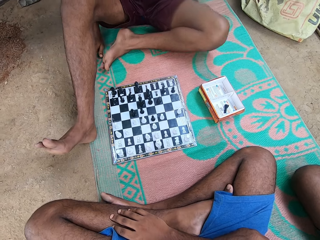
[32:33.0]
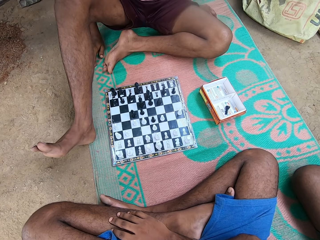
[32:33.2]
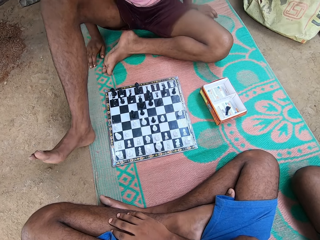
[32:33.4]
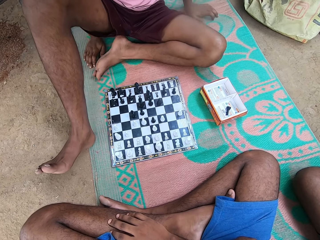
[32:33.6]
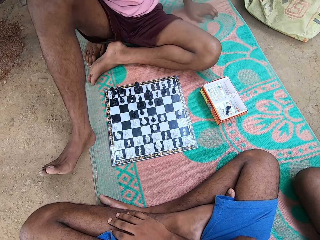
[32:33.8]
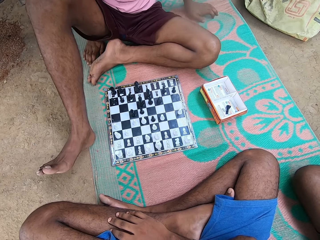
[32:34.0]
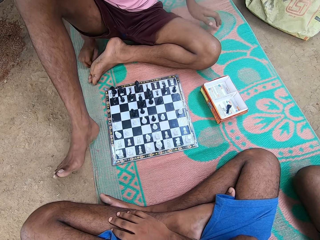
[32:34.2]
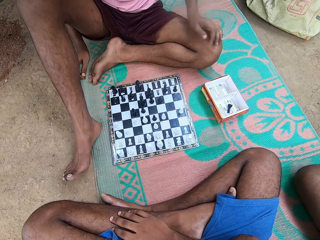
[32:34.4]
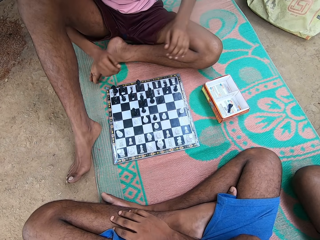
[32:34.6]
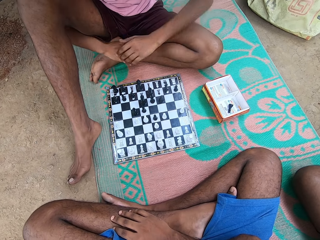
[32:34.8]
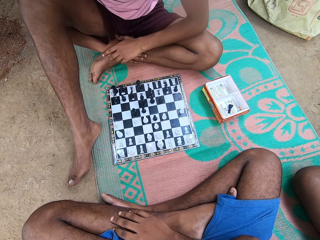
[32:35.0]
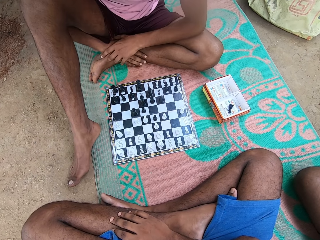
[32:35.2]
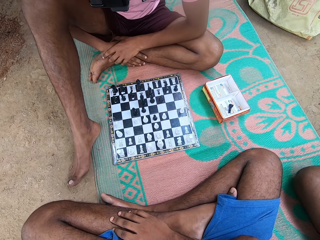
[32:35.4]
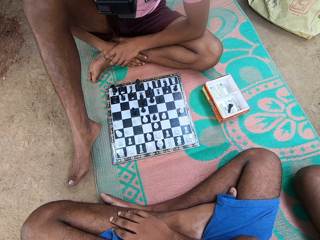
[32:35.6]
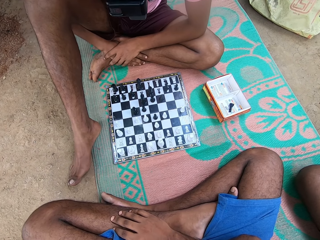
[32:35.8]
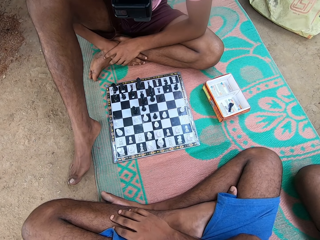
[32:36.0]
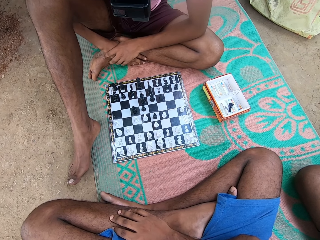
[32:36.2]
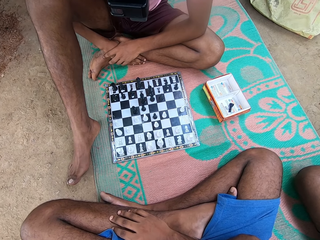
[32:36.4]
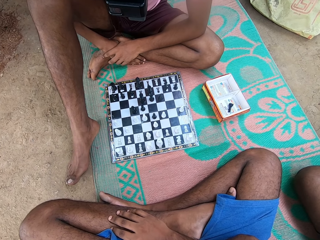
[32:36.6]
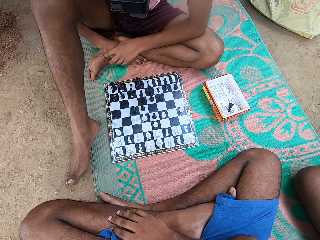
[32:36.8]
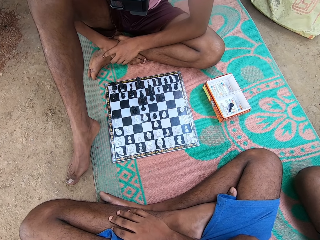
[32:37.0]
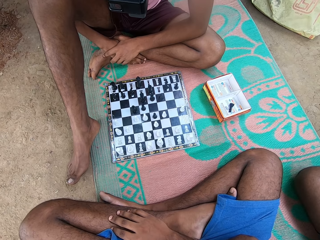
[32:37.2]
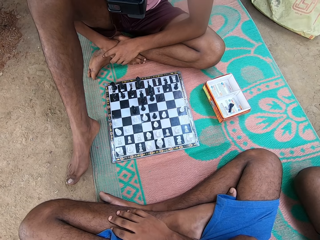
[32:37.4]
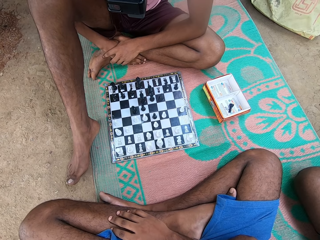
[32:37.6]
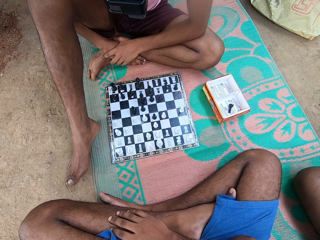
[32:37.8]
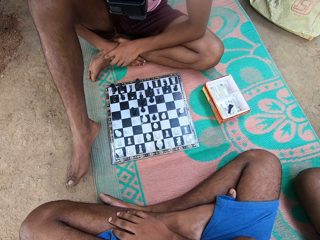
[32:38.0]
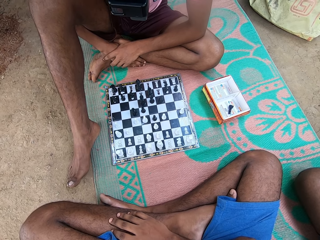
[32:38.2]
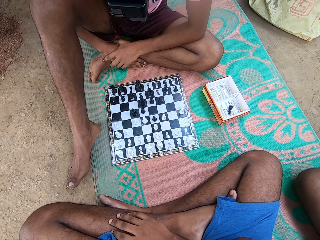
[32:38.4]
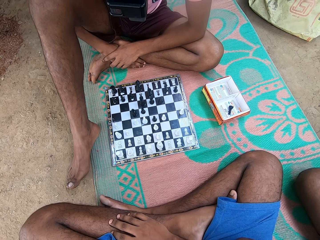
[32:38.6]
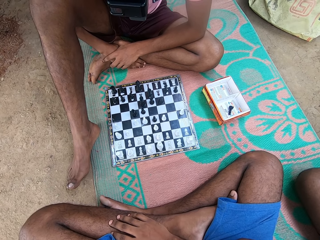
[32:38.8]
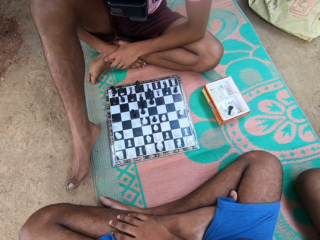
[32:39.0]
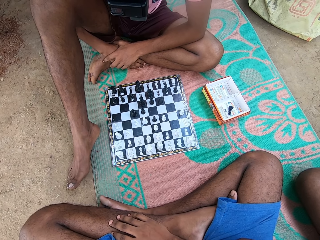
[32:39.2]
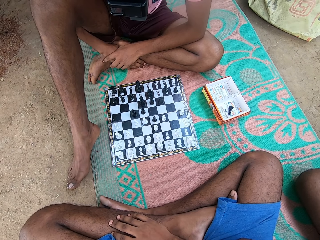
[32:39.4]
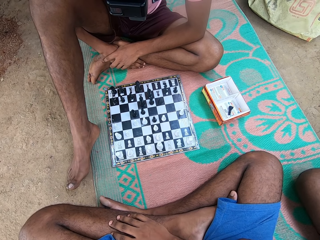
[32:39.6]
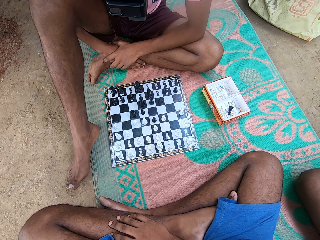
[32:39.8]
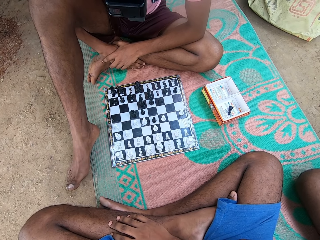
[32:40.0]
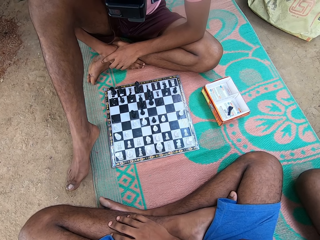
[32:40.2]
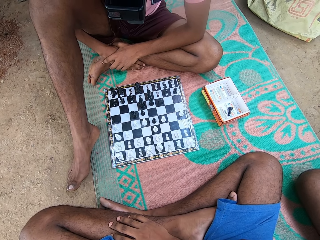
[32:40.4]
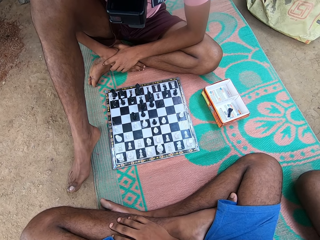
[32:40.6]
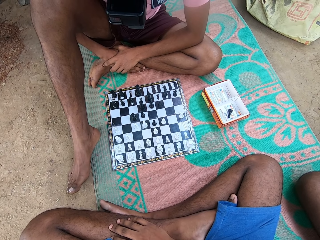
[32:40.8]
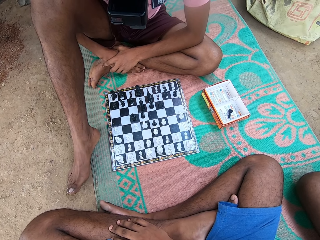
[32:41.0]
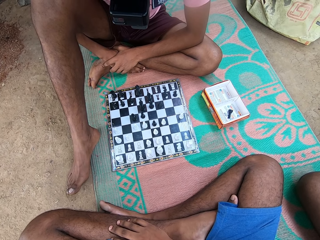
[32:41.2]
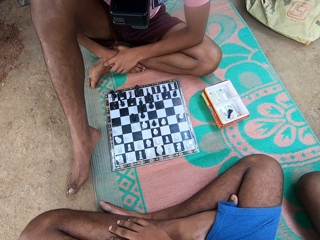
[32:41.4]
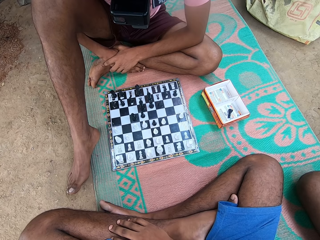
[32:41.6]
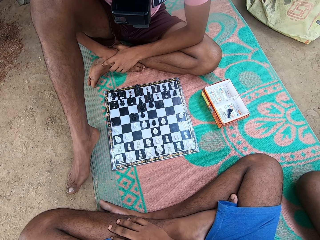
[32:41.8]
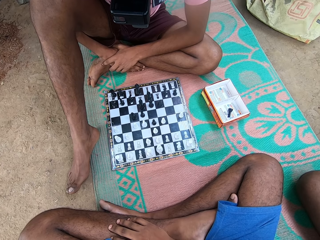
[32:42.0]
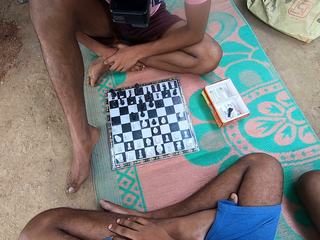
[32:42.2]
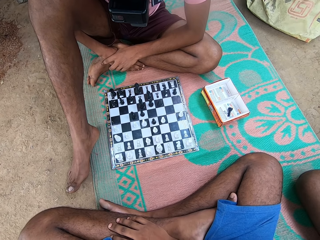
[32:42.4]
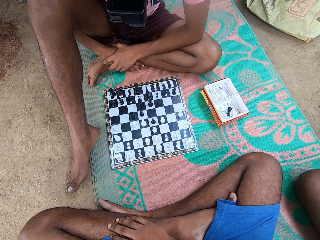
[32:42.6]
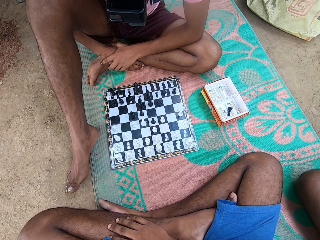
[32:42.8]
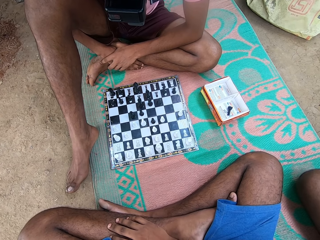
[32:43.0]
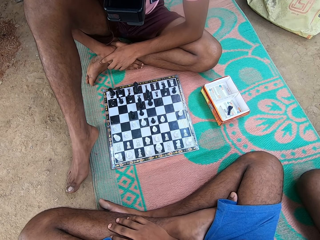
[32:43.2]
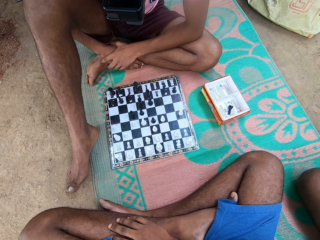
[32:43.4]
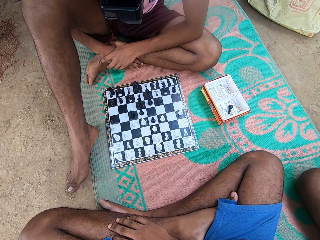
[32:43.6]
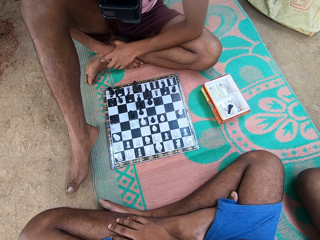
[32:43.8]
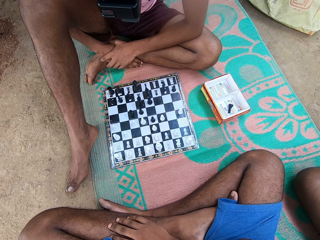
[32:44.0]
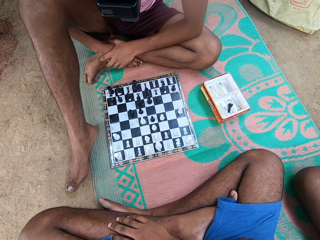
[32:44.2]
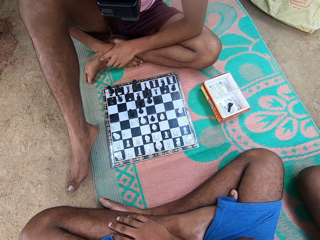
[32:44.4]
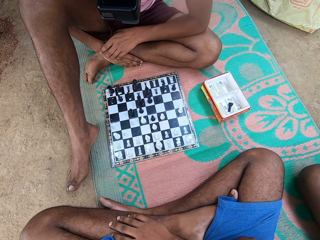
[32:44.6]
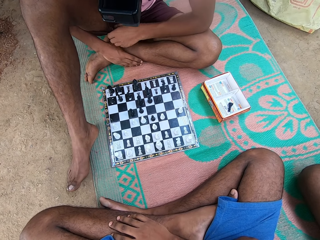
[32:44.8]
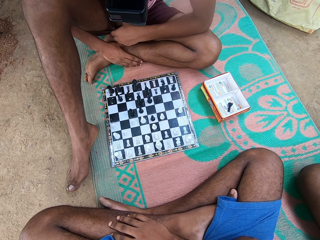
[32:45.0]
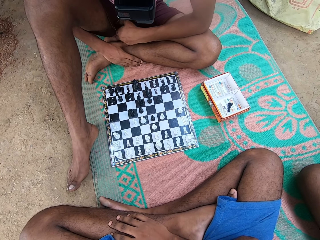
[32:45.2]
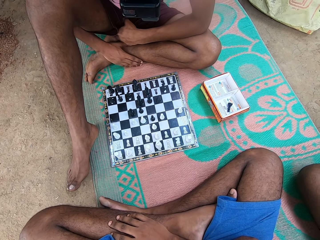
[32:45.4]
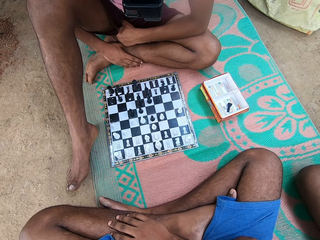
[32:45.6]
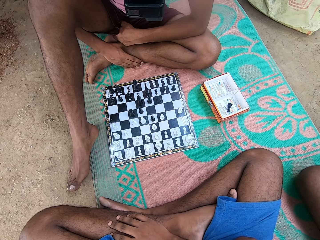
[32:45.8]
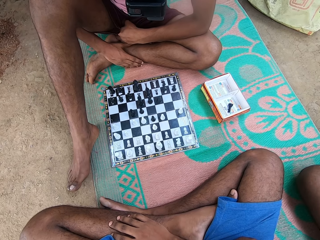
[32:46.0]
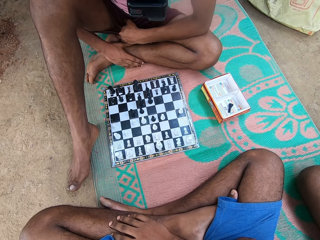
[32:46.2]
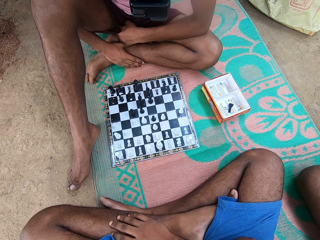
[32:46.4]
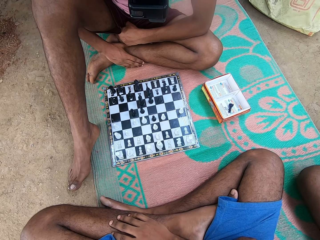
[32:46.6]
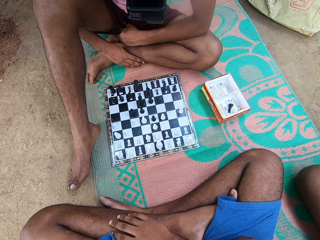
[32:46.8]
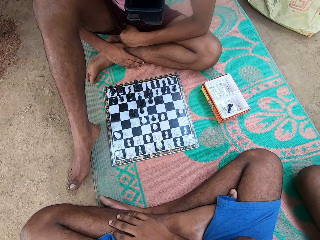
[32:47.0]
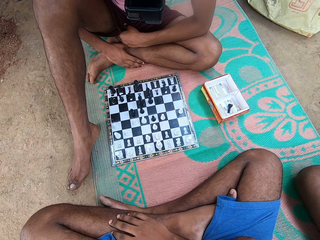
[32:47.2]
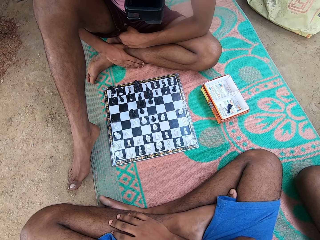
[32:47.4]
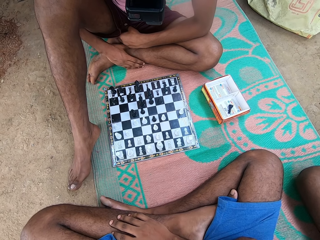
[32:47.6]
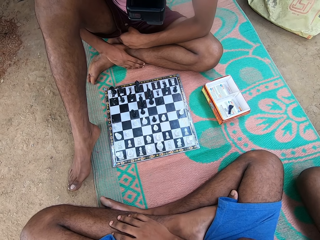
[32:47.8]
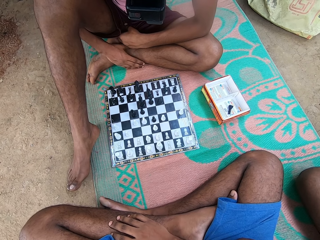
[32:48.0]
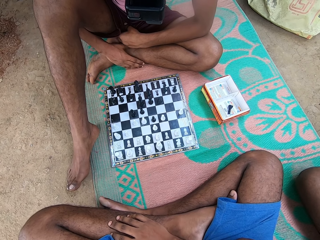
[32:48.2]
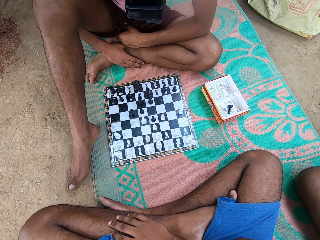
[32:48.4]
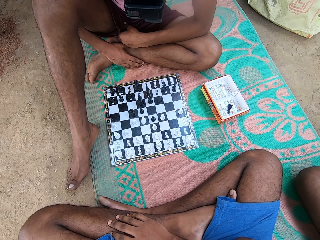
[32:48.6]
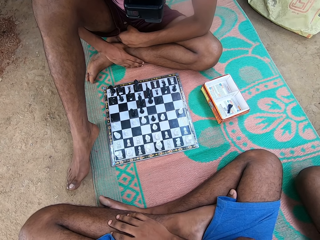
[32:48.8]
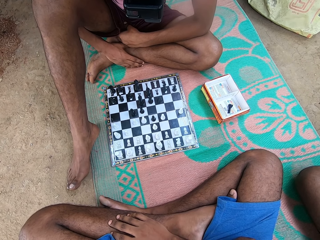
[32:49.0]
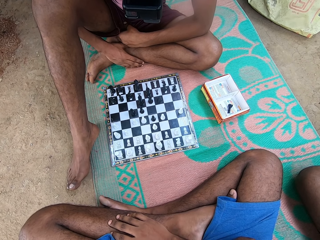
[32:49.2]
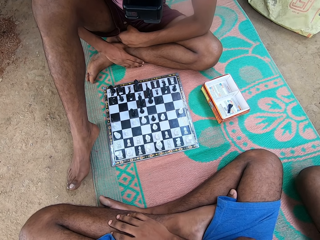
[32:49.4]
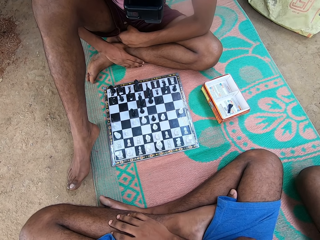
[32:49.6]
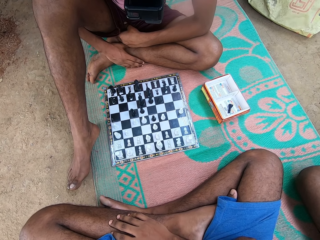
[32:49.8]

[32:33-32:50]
A man talks. Another man touches the leg. The camera wearer looks around. Another man moves the knee. The second man touches the shorts. The camera wearer looks around.

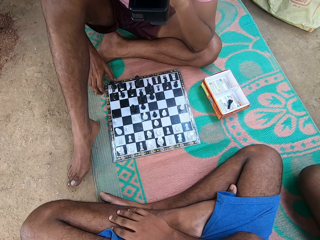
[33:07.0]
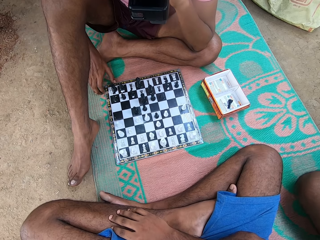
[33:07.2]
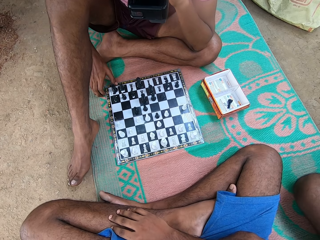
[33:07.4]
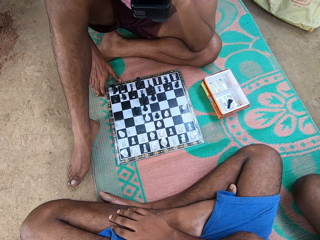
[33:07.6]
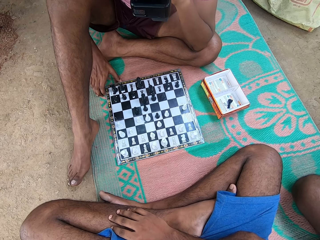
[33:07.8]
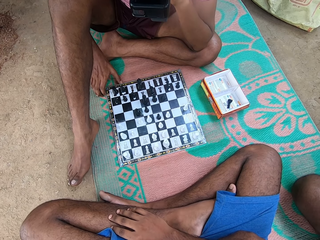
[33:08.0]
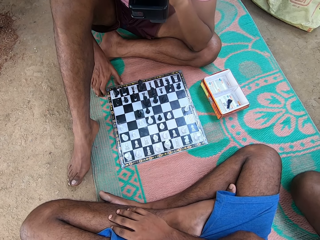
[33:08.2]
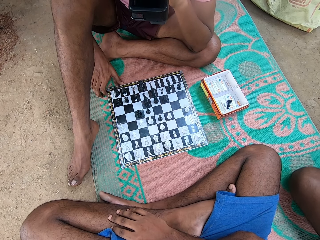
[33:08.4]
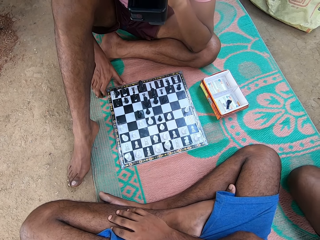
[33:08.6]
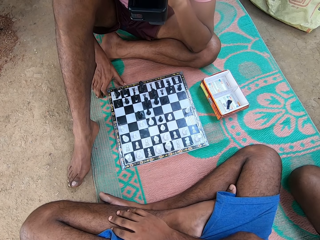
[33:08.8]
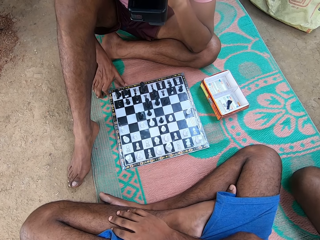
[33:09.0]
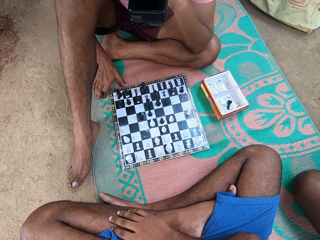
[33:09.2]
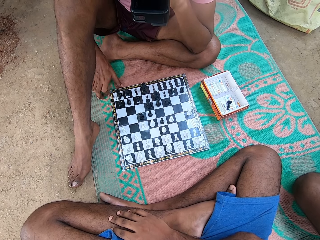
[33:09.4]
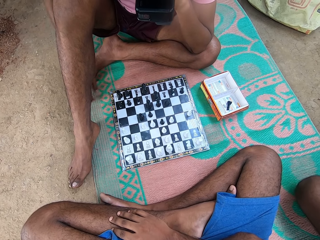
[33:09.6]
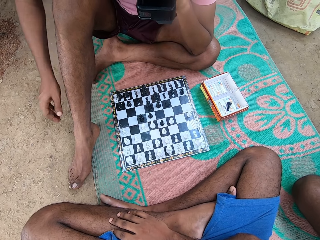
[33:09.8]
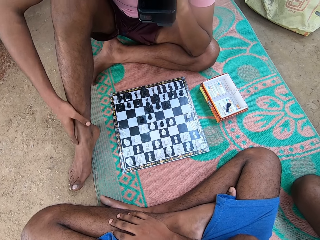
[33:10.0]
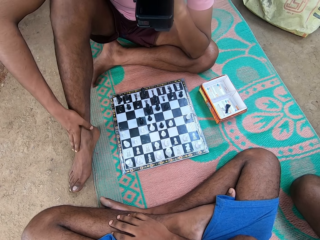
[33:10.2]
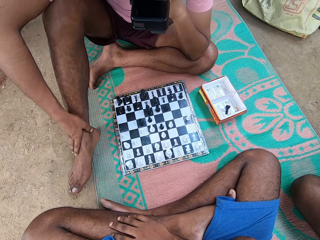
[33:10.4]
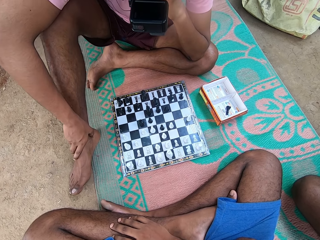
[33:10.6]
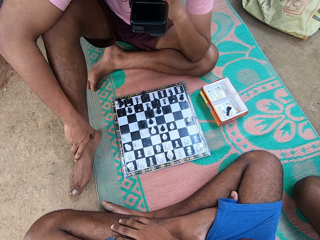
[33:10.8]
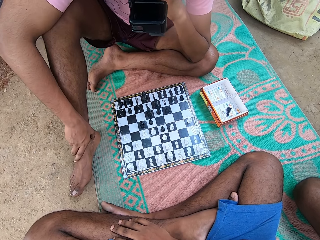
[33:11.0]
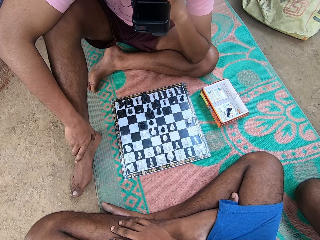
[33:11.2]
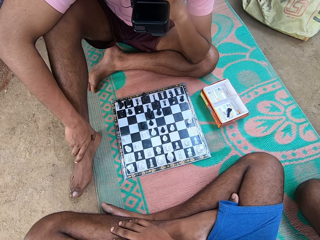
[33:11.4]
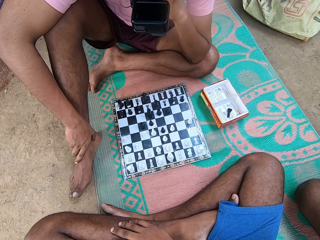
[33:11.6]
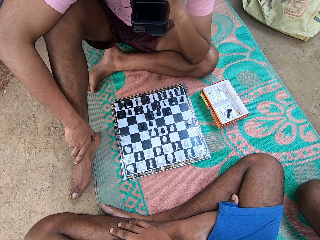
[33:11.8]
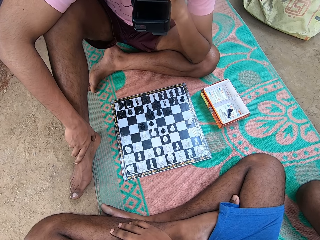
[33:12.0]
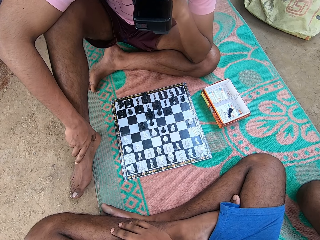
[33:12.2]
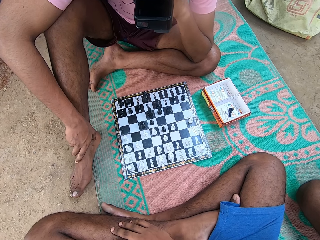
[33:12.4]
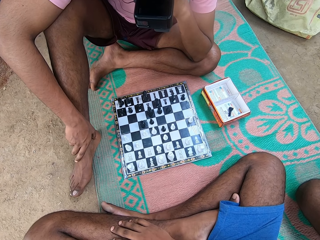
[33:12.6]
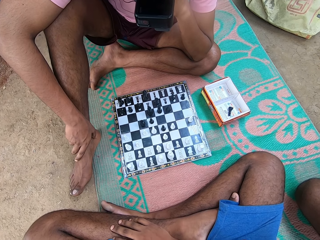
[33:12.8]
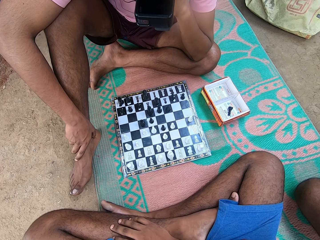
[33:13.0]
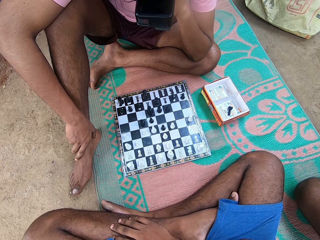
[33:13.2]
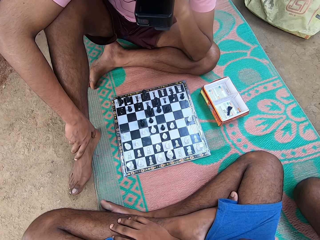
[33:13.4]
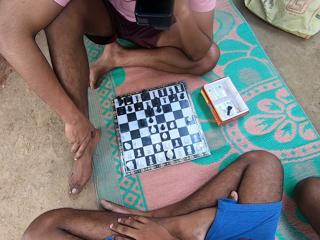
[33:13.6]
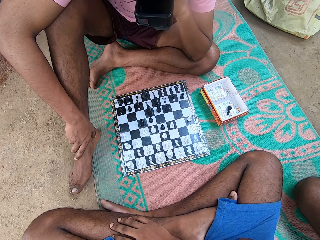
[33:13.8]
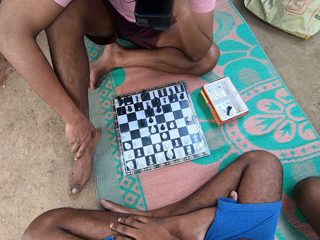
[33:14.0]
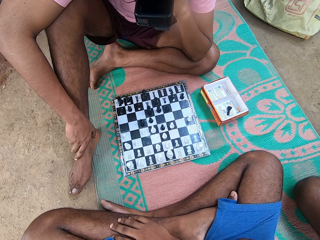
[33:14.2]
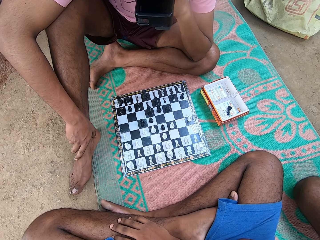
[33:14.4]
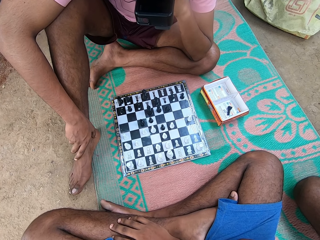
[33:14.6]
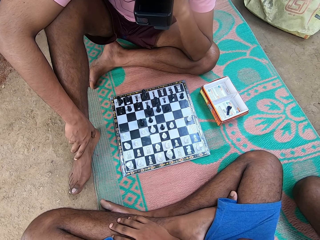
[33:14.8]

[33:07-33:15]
A man moves the knee. Another man touches the leg and moves the hand. The camera wearer looks around.
